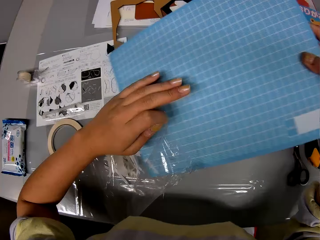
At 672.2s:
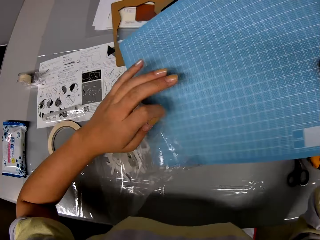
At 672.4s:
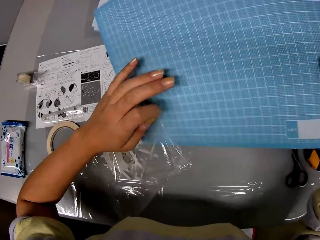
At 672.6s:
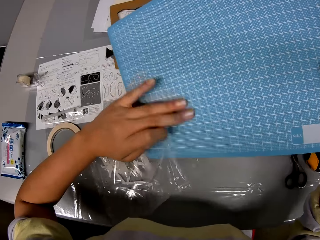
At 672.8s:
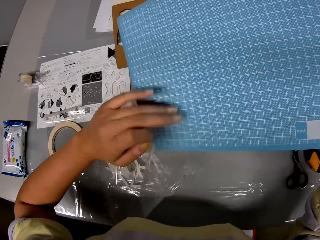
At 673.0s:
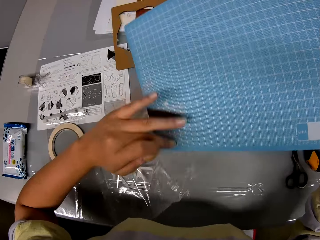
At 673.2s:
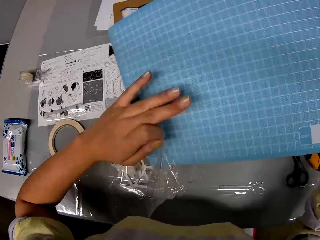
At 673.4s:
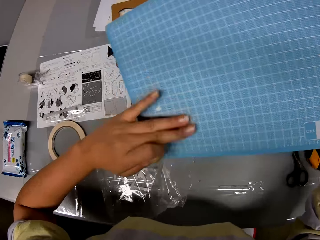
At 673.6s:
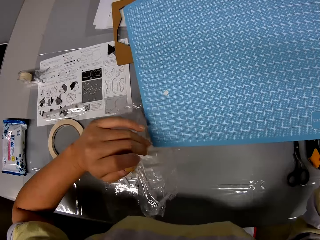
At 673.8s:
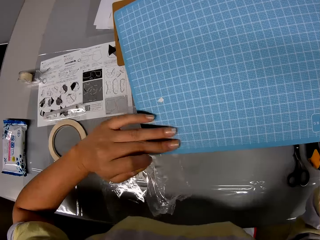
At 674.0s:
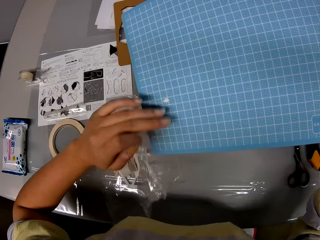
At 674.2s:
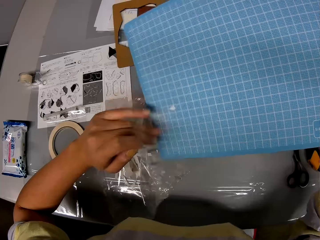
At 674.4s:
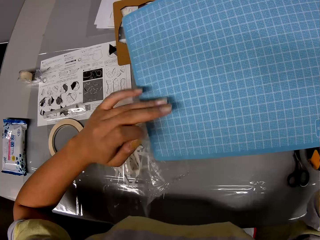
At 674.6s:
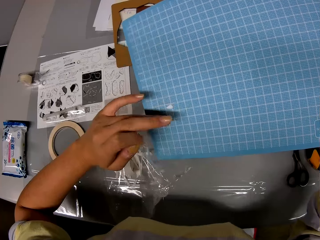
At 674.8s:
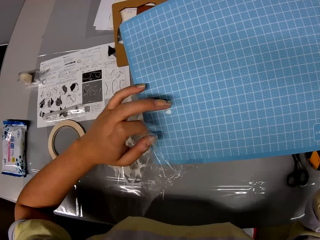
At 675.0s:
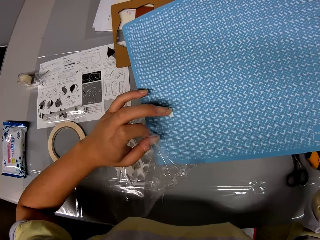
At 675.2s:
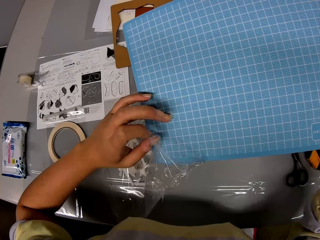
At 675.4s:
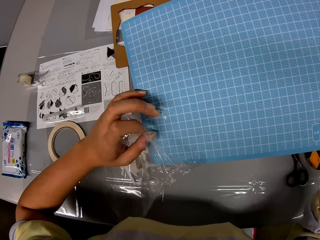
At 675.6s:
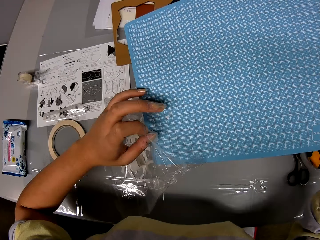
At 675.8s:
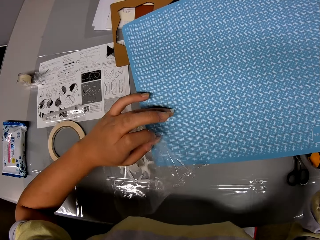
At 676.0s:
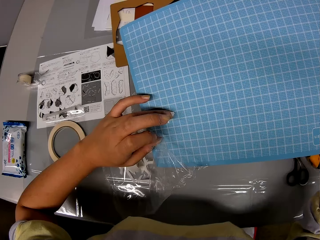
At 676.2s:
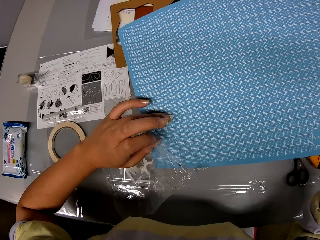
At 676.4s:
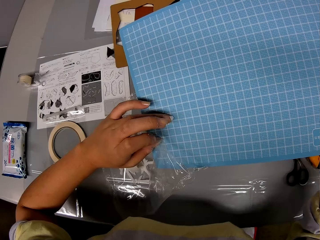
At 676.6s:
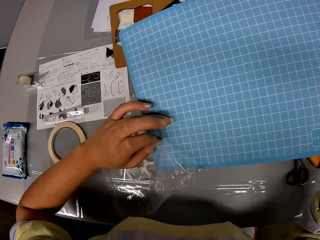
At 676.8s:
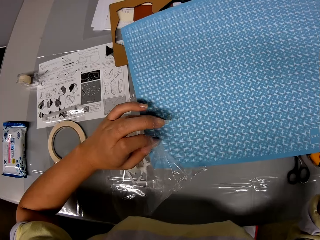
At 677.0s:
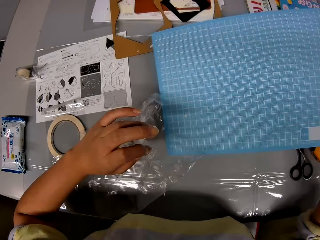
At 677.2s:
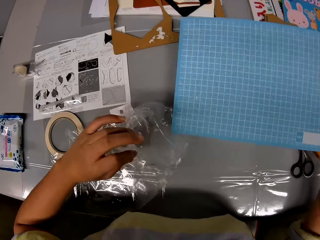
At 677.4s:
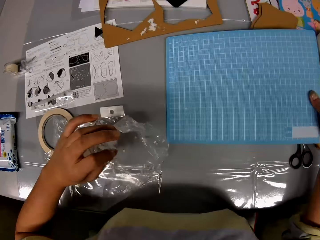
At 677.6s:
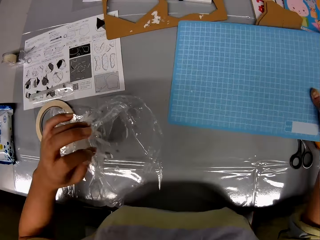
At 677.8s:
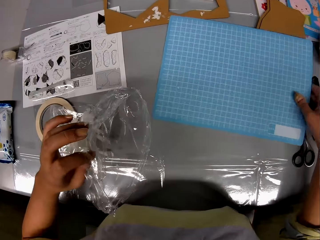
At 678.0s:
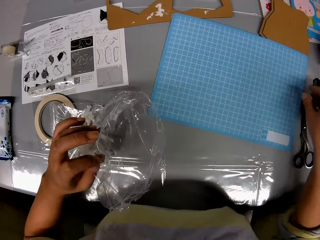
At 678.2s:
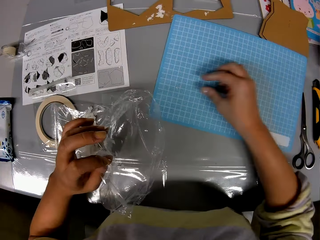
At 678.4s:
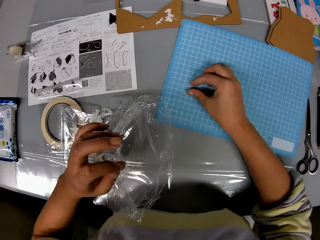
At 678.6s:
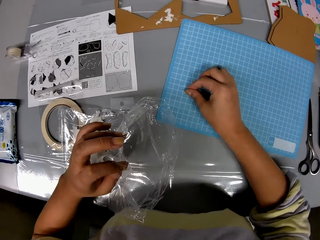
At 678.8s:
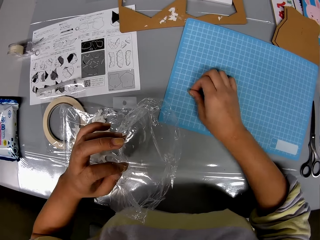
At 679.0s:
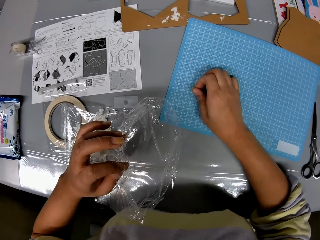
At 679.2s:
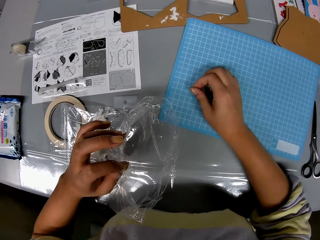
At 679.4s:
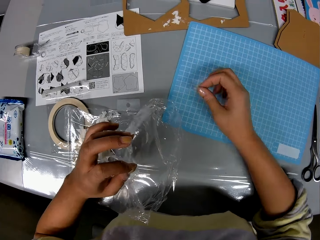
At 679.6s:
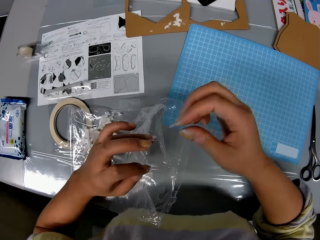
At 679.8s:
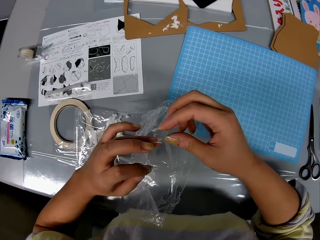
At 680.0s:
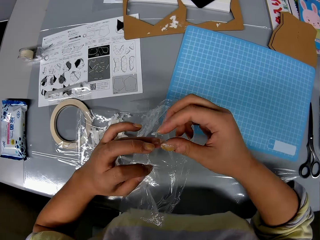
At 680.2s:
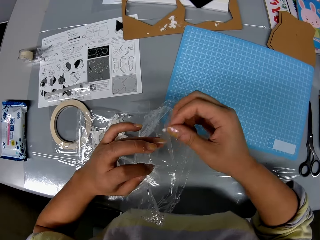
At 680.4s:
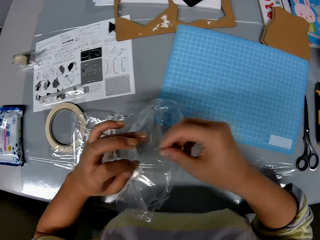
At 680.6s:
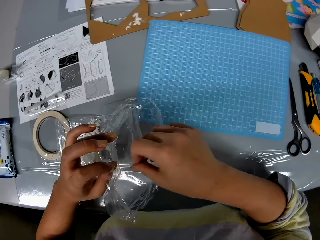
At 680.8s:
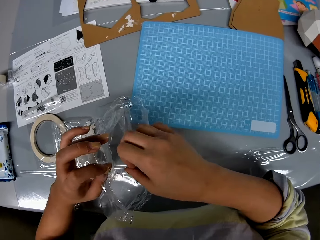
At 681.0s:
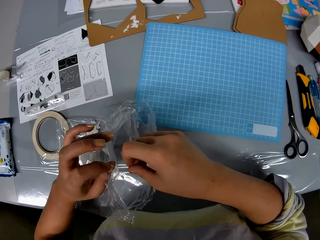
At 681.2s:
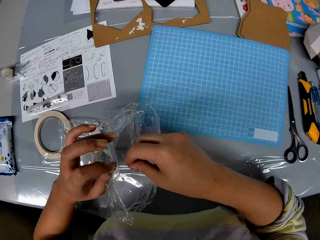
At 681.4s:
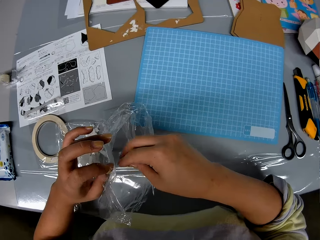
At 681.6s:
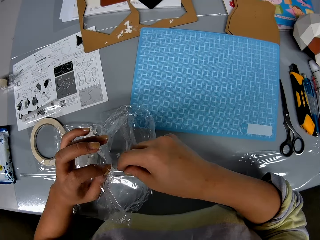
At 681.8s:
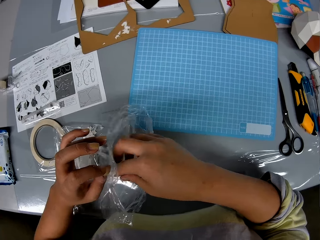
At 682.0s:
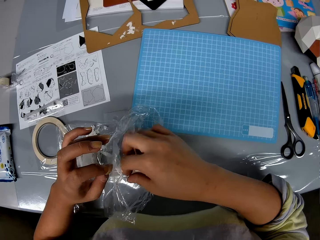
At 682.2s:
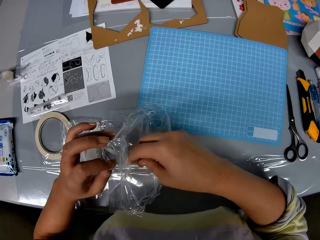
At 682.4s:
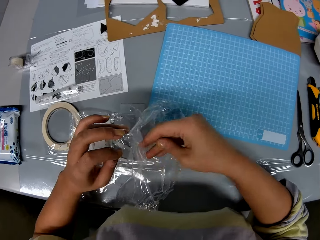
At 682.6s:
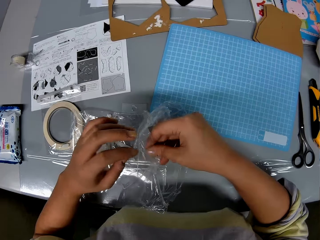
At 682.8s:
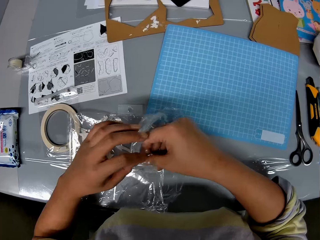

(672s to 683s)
The camera wearer places the folder on the table. They remove a paper from the folder. They put the paper on the paper bag.

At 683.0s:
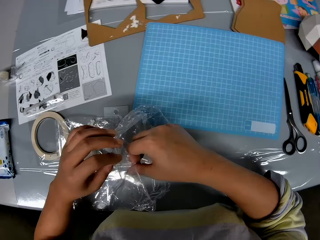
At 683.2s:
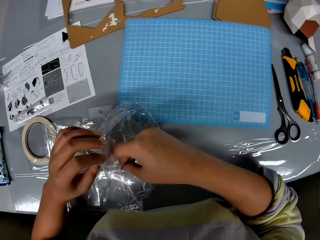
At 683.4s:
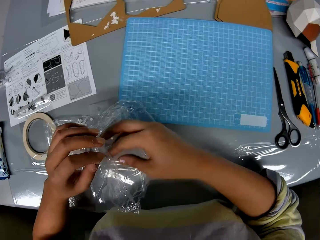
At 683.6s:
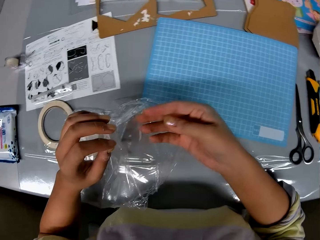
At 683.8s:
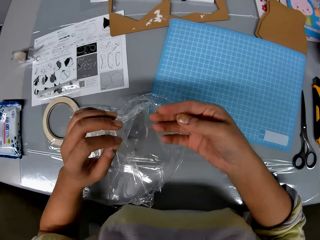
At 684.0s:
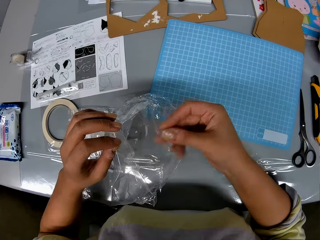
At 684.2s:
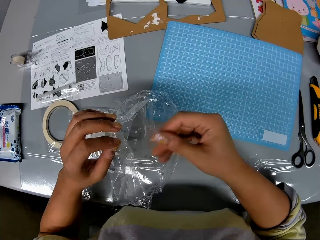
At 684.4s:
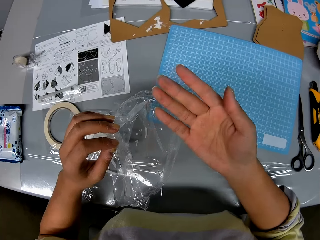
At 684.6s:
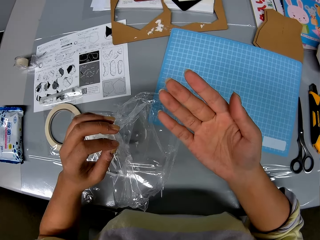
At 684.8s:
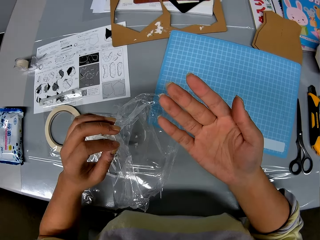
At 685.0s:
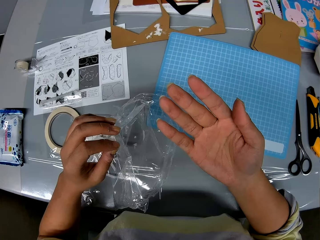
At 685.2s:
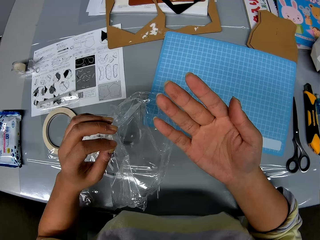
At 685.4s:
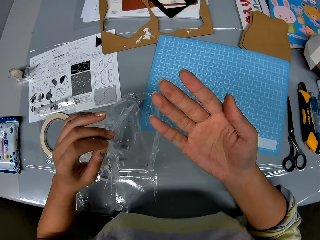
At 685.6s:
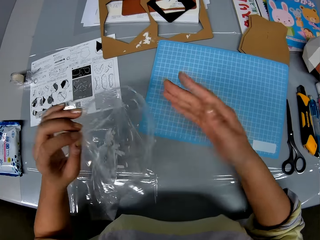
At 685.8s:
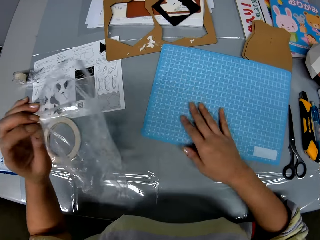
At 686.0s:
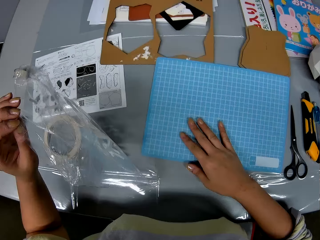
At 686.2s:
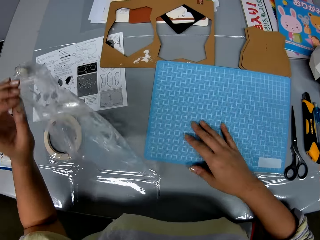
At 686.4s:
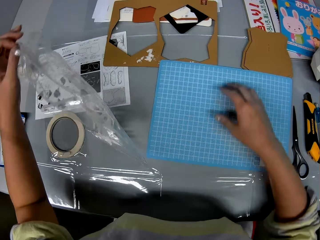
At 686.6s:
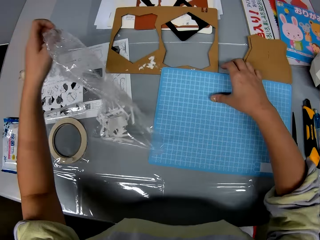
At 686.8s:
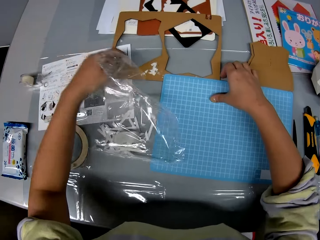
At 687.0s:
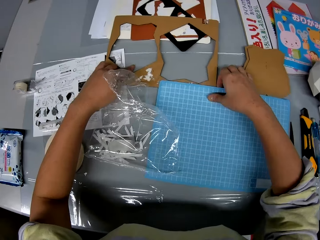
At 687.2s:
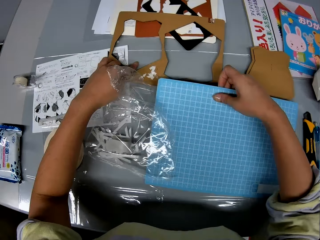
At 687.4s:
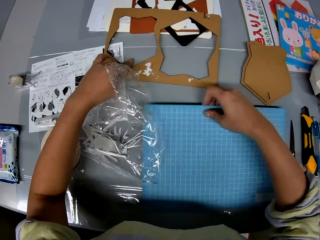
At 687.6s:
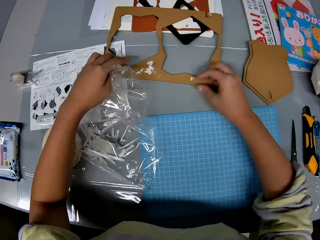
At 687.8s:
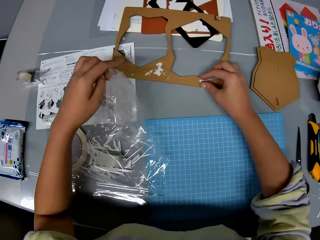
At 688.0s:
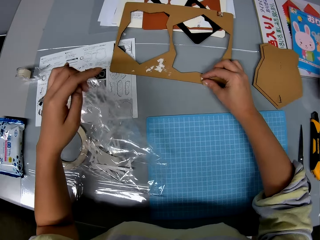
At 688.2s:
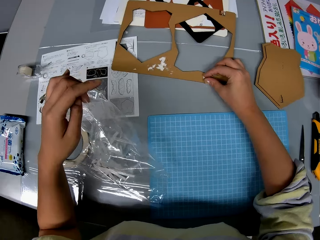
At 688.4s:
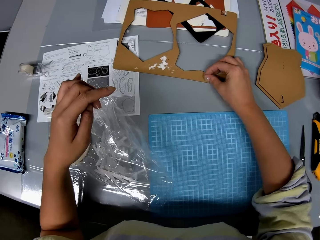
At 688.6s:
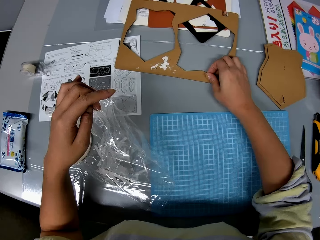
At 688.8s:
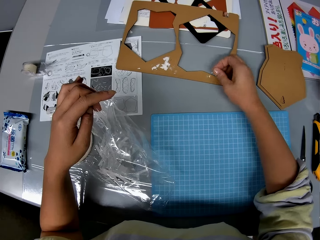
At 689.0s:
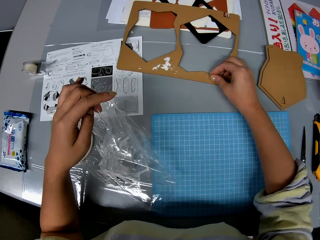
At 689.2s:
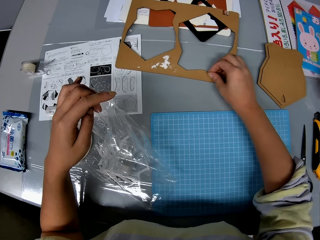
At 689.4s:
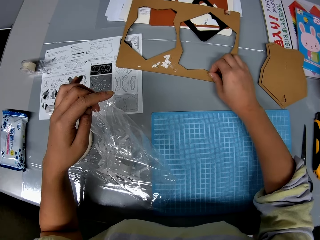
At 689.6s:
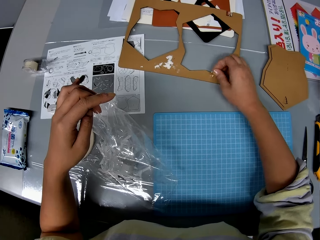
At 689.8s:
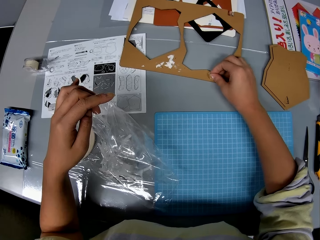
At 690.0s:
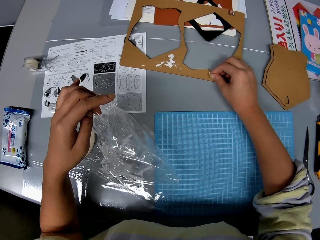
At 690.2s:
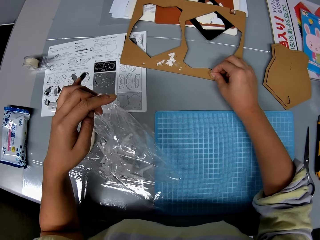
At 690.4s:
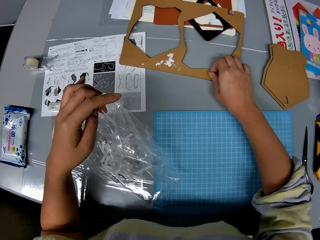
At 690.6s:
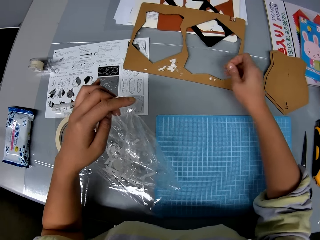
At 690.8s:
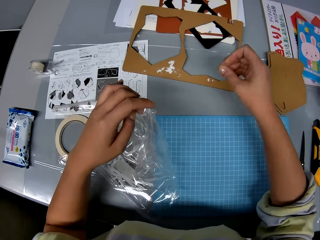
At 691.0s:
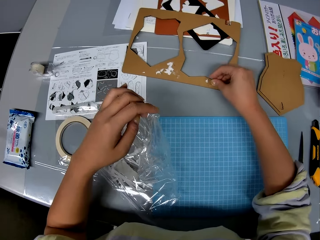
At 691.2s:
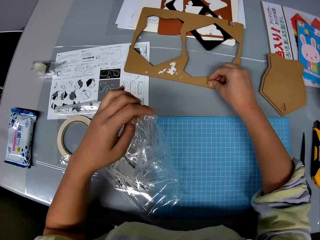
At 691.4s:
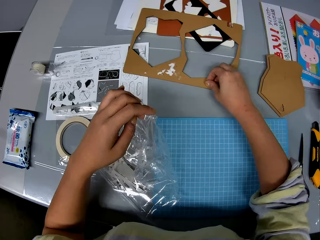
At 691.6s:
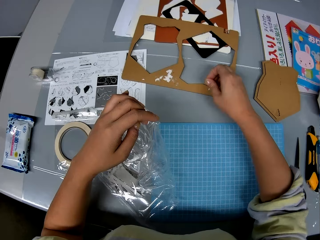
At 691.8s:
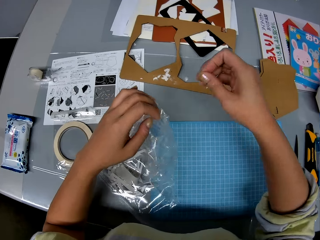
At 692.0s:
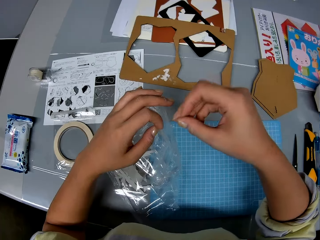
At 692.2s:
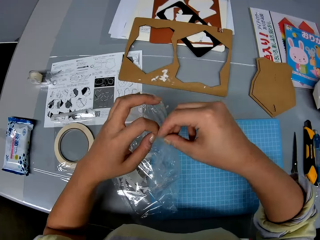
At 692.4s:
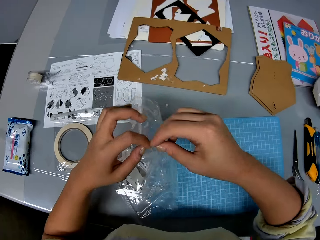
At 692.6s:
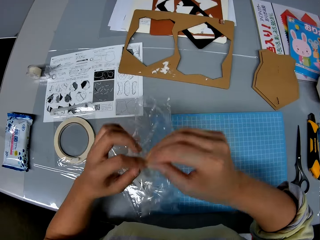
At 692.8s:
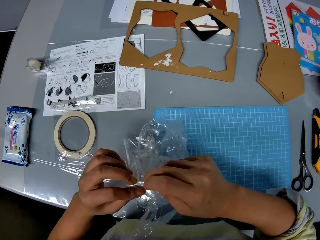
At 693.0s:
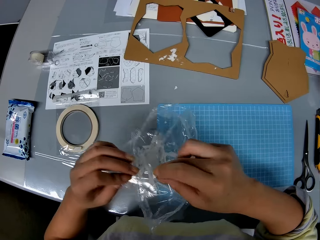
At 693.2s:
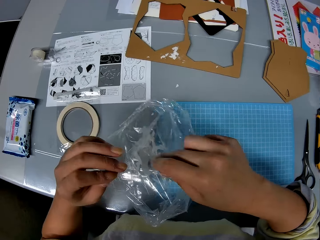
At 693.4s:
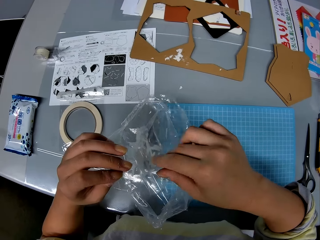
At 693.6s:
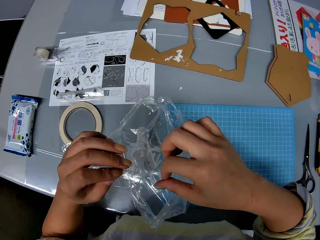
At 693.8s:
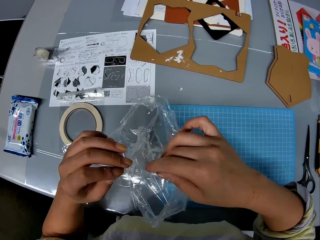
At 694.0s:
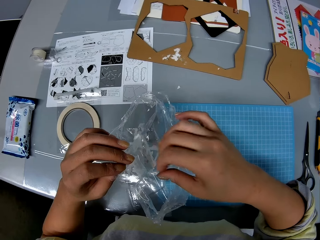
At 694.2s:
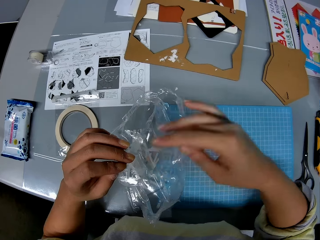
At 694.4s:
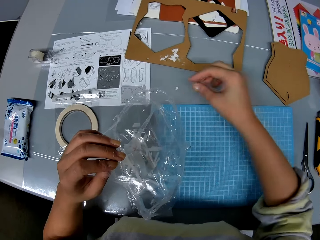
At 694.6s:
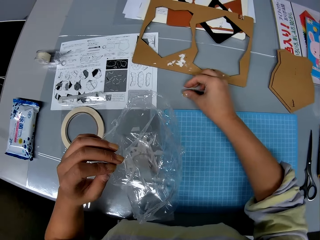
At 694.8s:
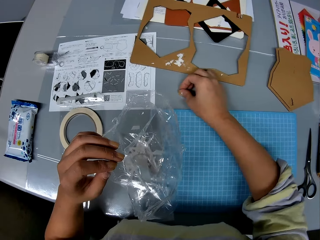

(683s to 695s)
The camera wearer stares at his hand. He moves the folder. He removes paper from a cutout on the table, and puts the paper on the paper bag or nylon.
